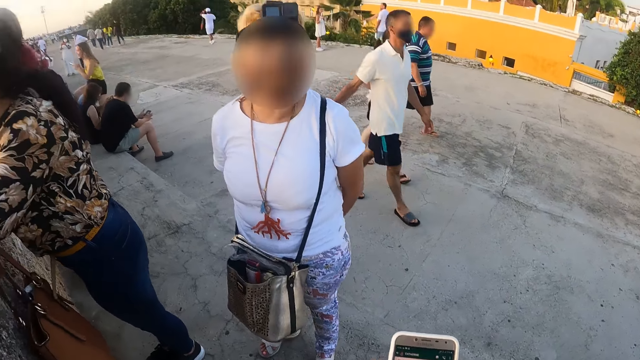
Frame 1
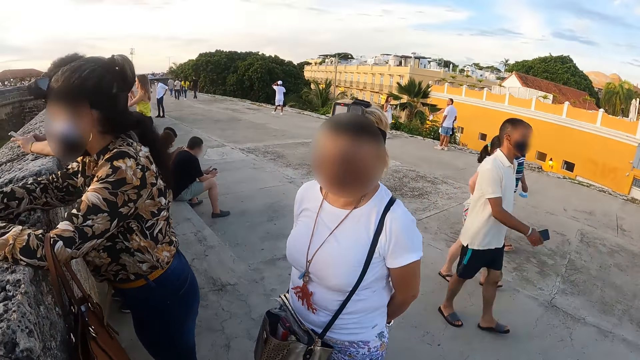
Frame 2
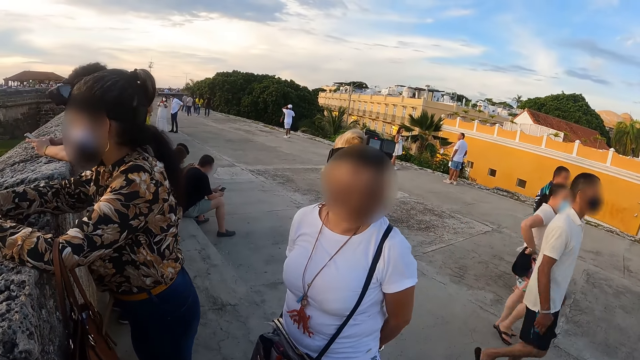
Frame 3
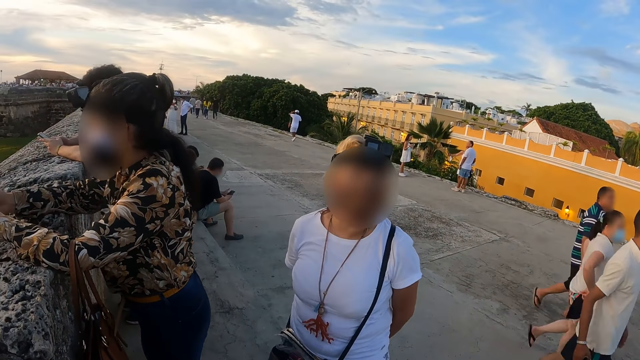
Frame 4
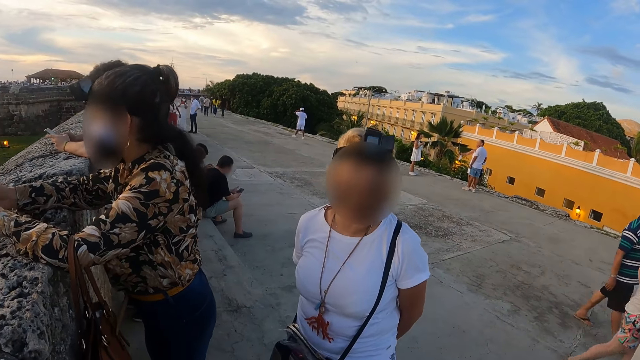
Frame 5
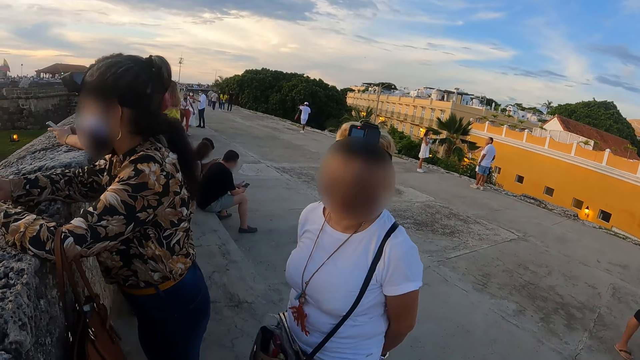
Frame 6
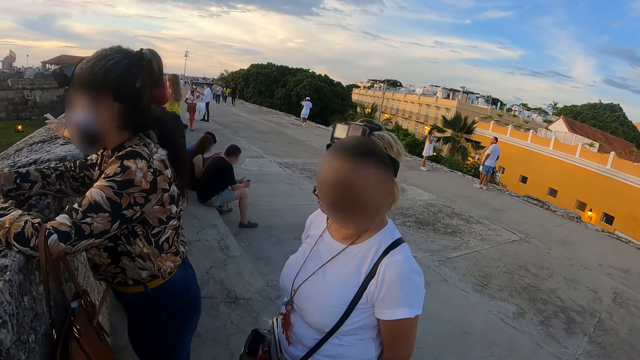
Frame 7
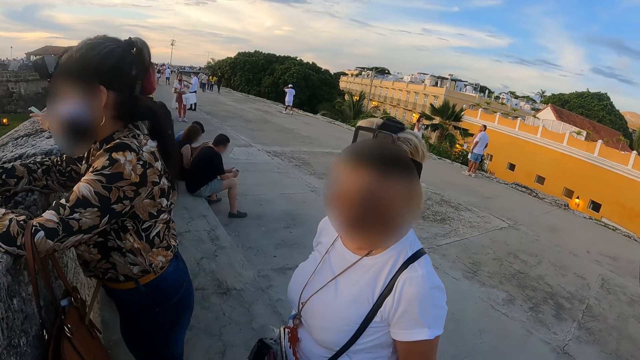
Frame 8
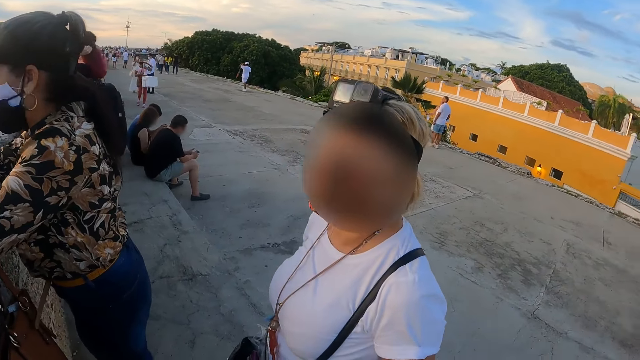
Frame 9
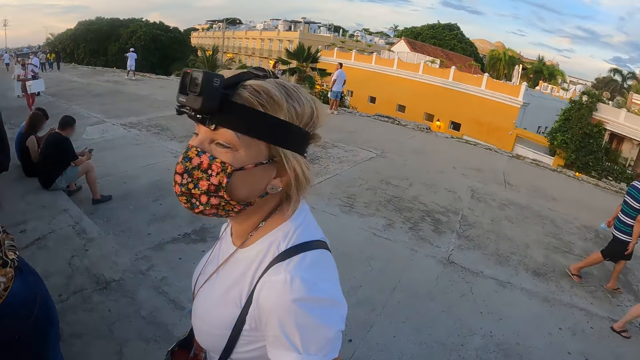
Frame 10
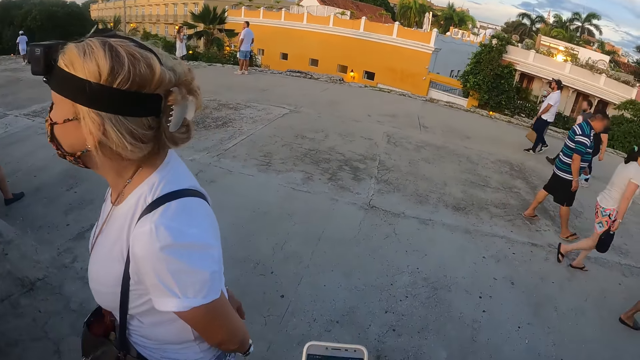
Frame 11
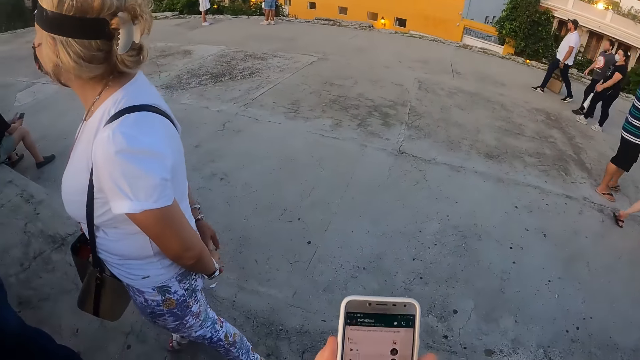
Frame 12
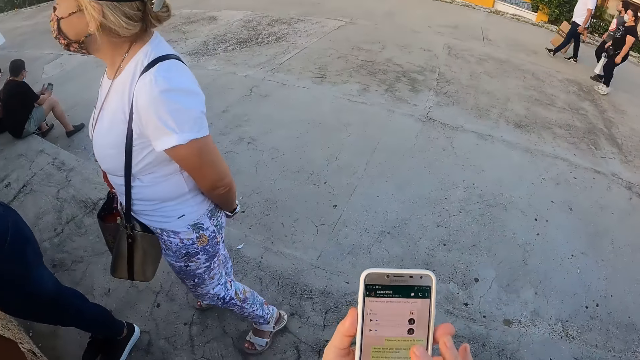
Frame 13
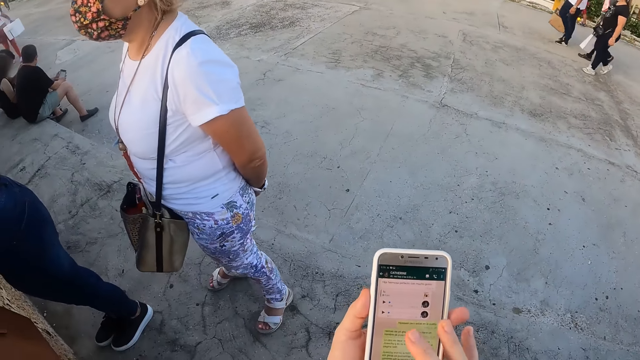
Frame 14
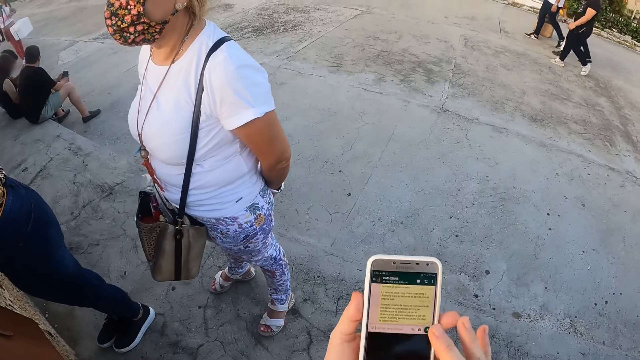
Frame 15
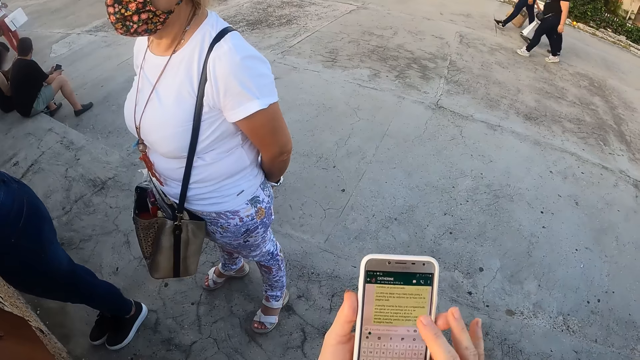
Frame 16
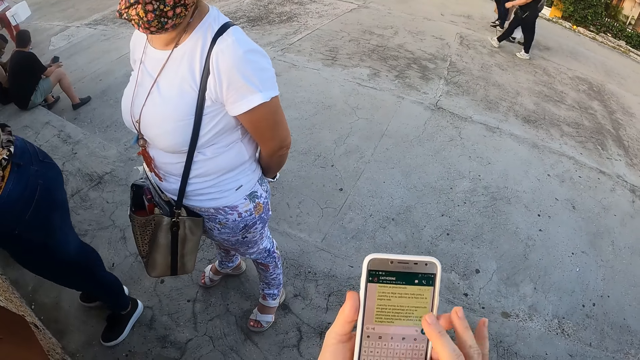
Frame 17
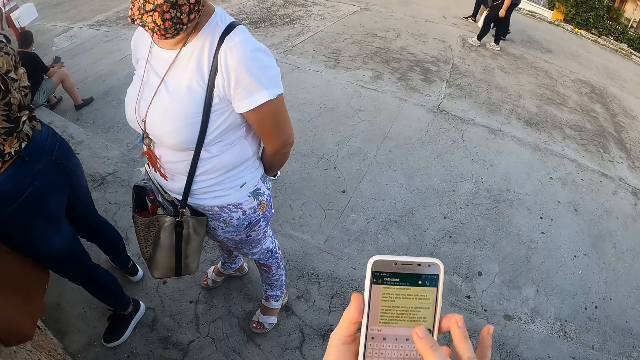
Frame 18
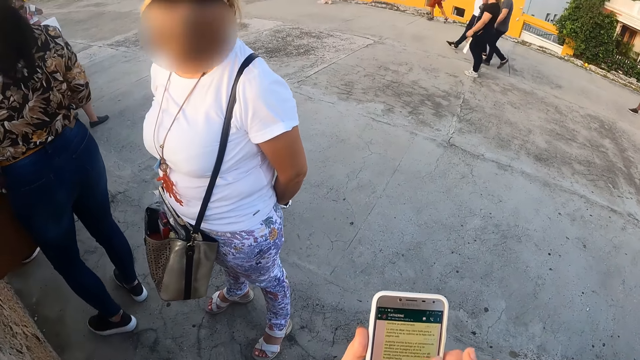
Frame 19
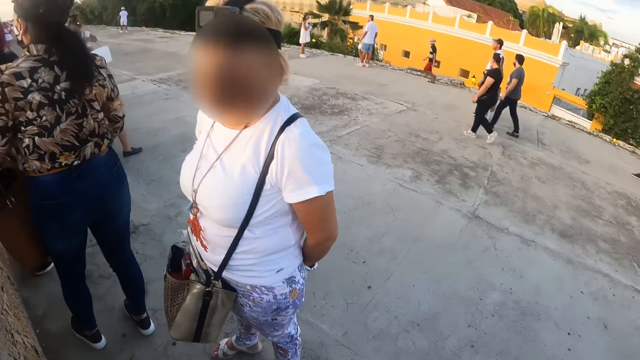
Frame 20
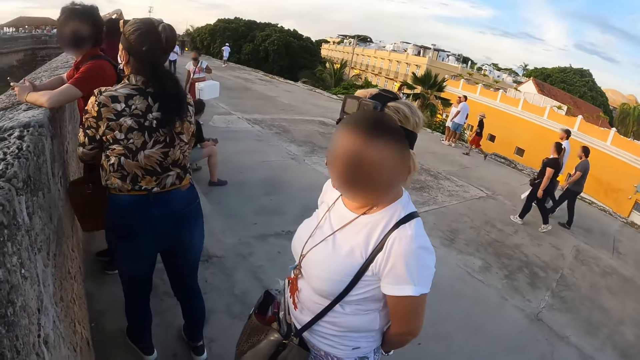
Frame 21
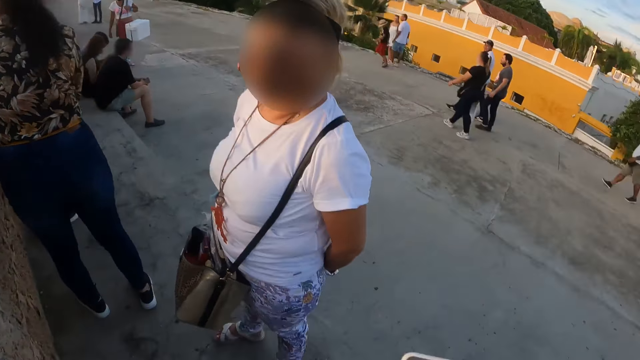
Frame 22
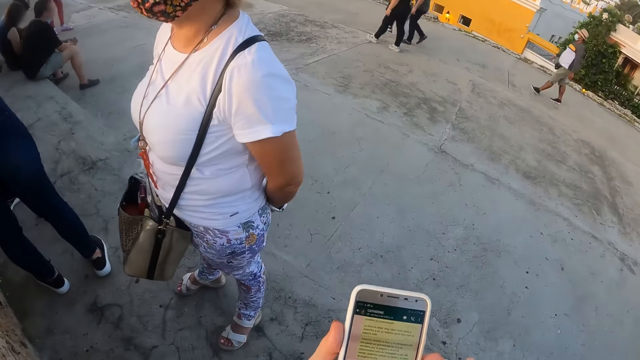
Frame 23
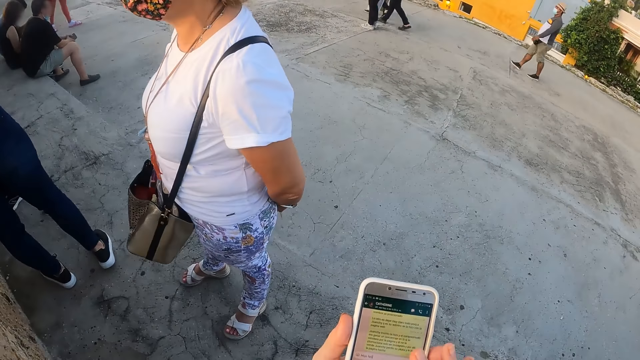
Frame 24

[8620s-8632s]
The camera wearer interacts with a lady. The lady communicates to the camera wearer. The camera wearer uses the mobile phone.

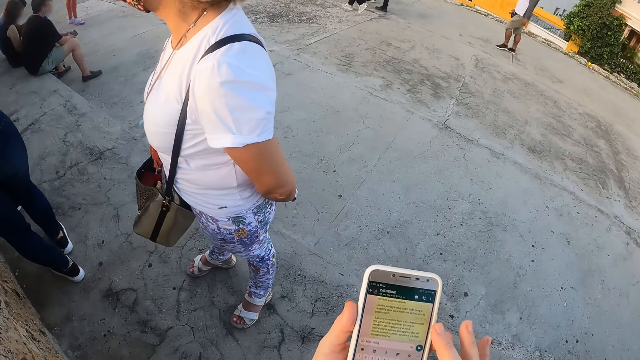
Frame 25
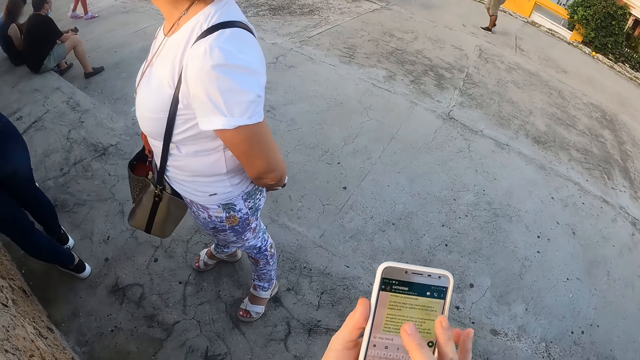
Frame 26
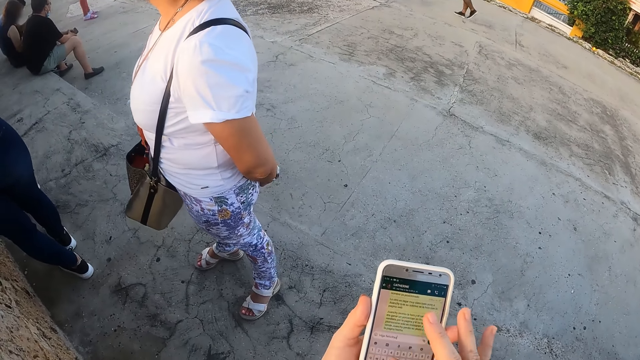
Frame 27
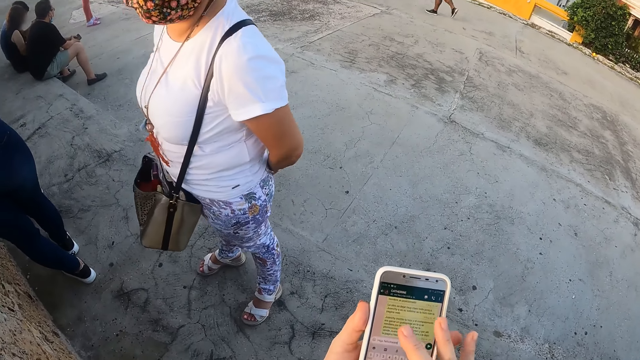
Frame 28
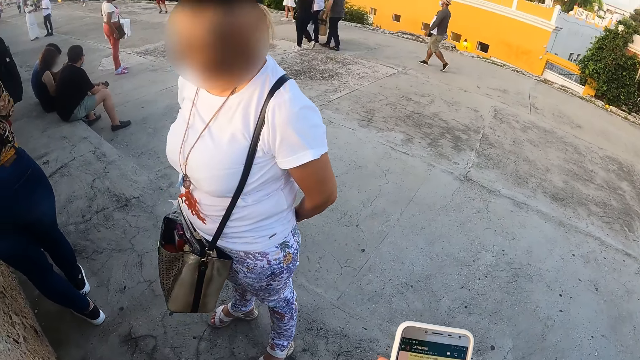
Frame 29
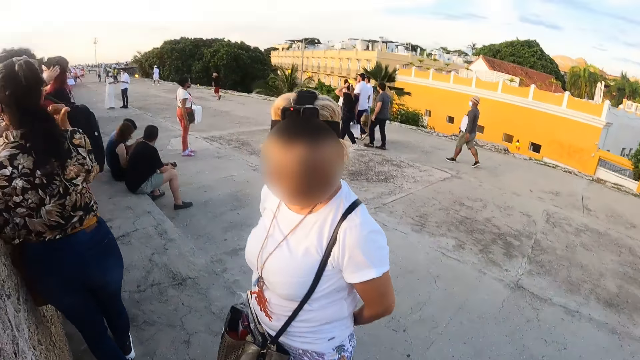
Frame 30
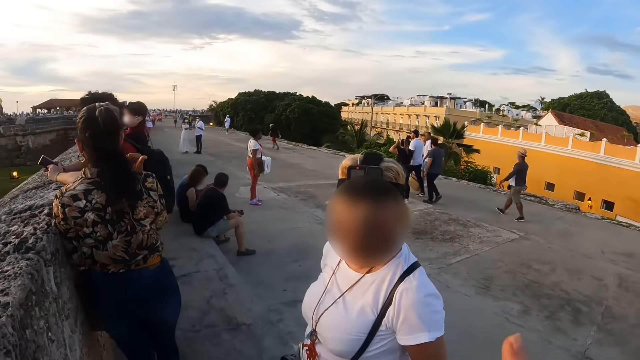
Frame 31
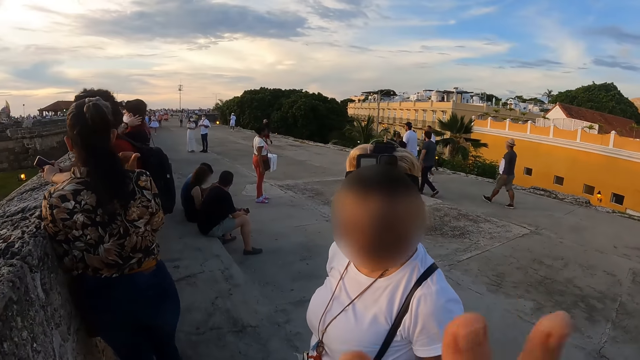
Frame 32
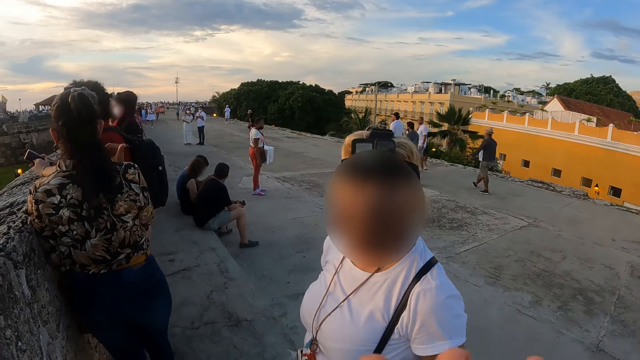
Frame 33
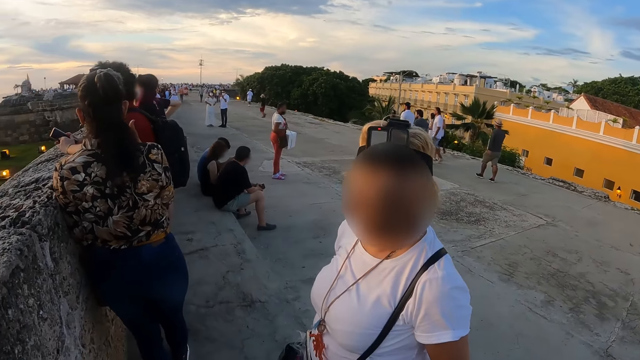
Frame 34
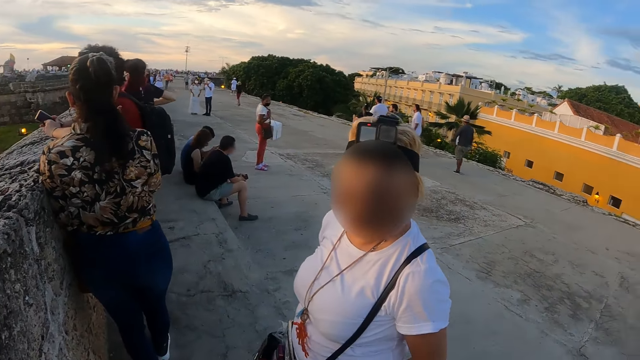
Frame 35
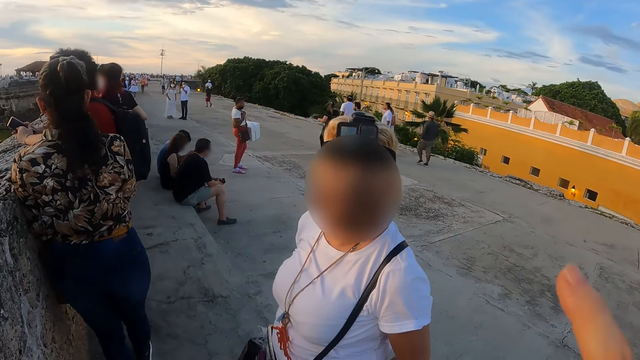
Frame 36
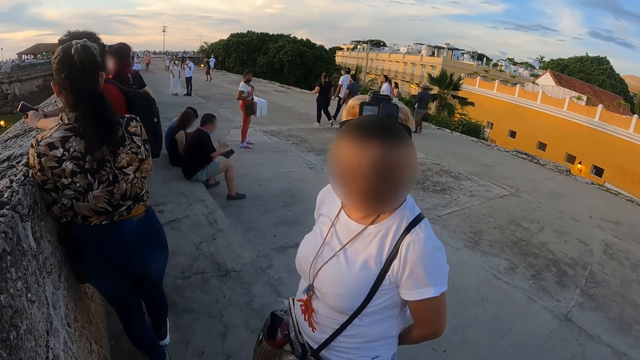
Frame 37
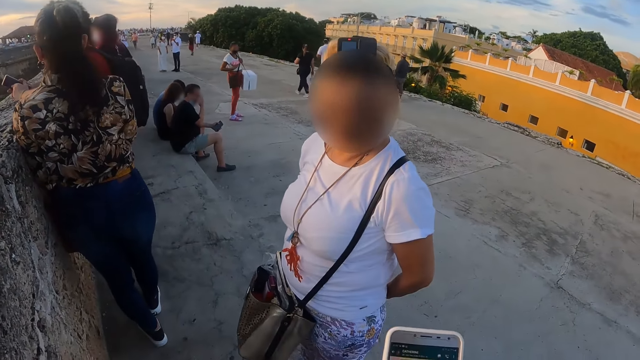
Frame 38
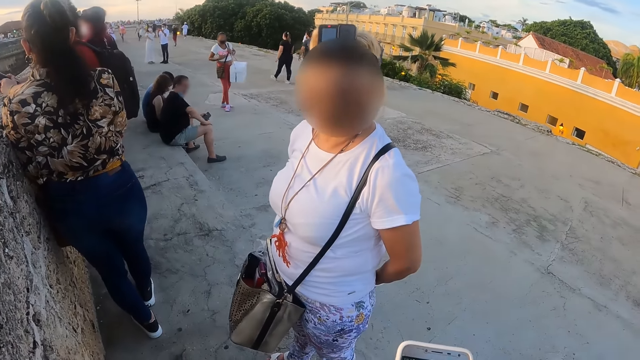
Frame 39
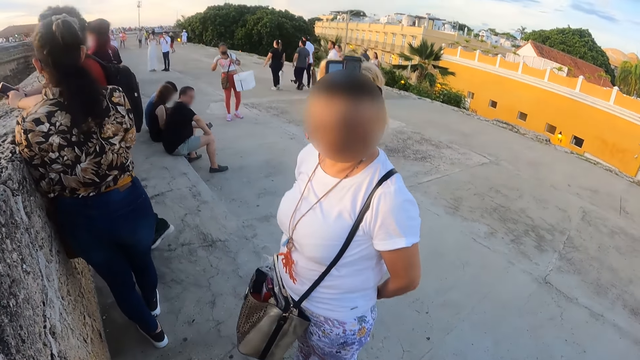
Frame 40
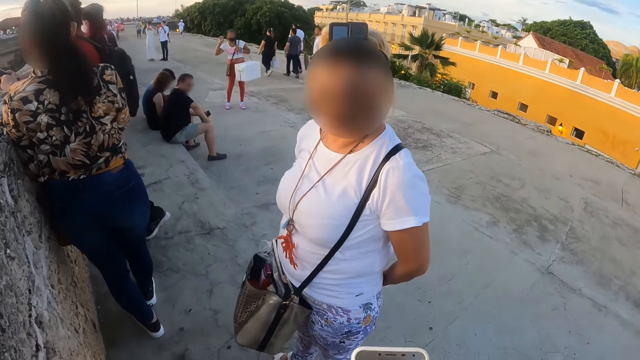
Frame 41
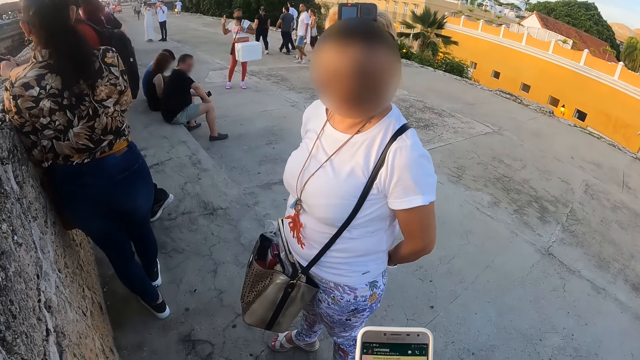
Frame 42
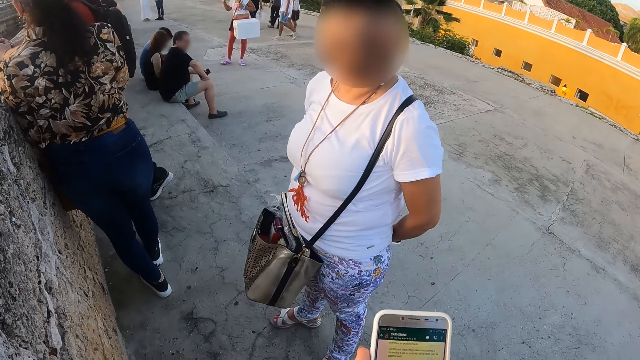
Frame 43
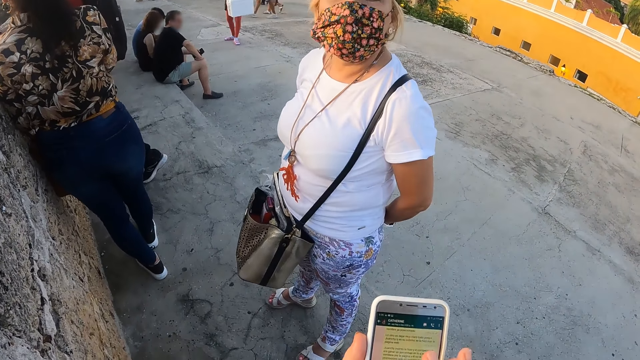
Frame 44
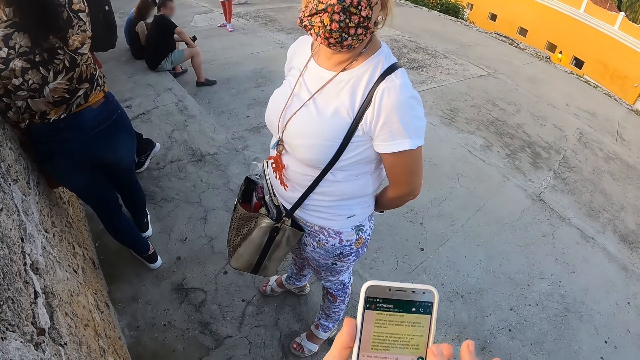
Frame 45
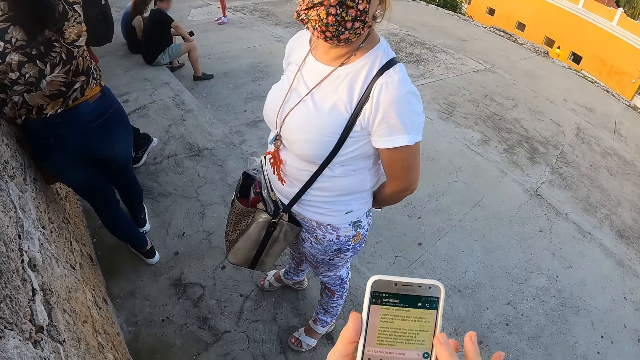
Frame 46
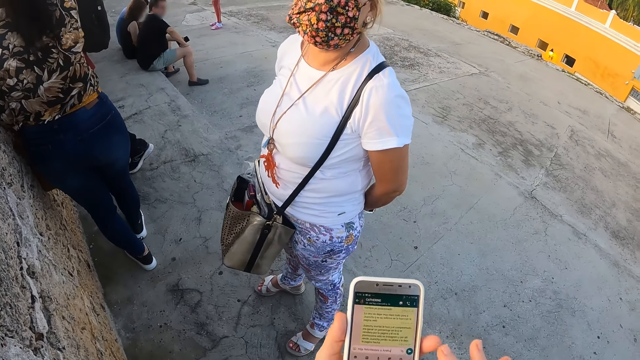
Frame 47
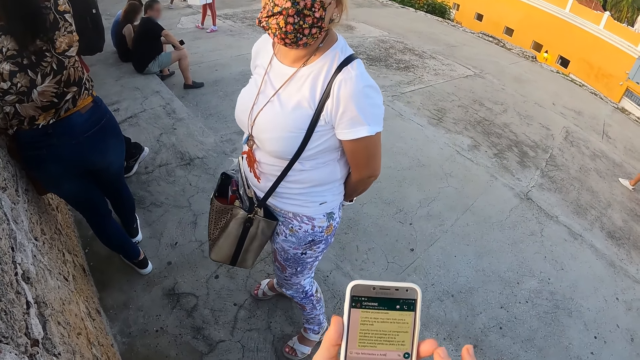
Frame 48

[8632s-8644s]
The camera wearer talks to a lady. They operate their mobile phone.
